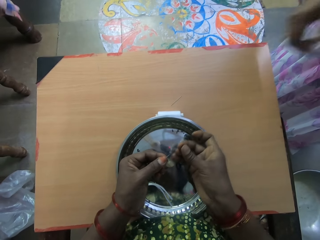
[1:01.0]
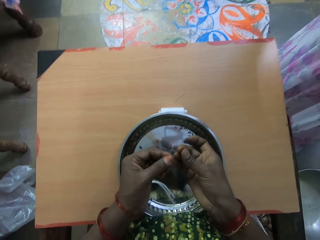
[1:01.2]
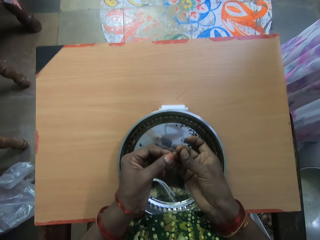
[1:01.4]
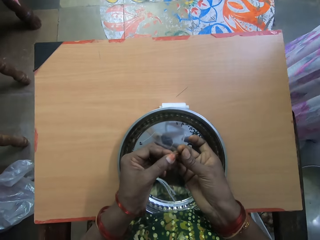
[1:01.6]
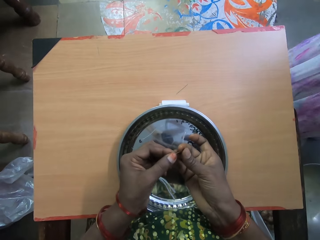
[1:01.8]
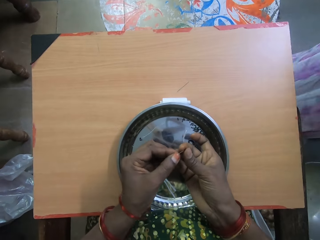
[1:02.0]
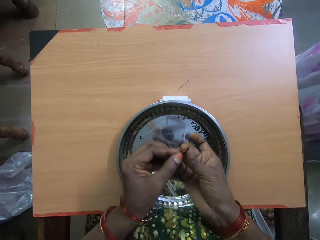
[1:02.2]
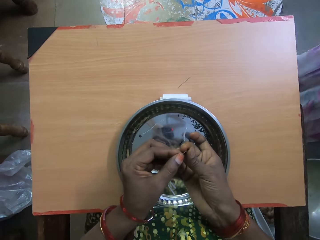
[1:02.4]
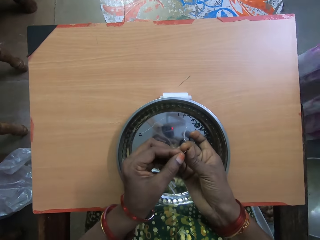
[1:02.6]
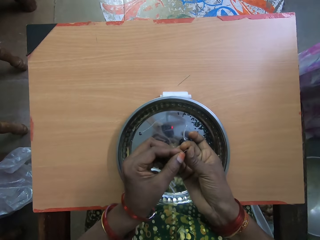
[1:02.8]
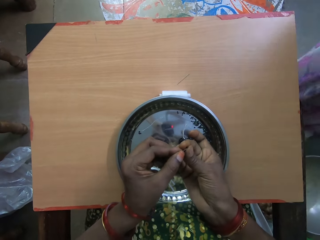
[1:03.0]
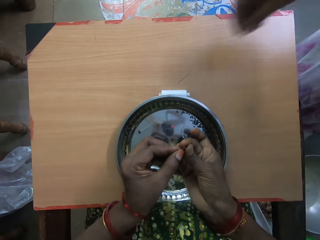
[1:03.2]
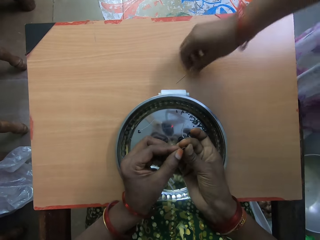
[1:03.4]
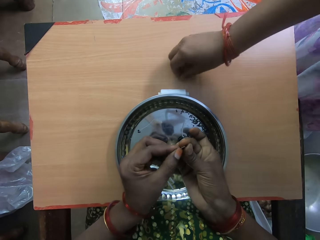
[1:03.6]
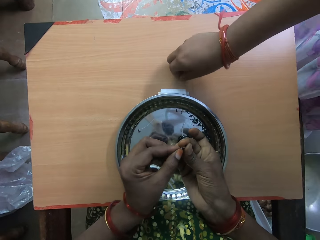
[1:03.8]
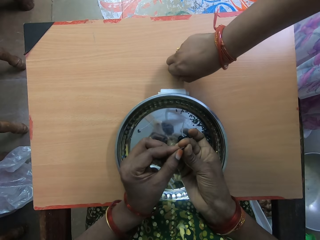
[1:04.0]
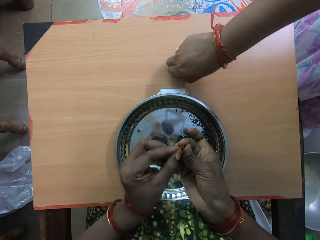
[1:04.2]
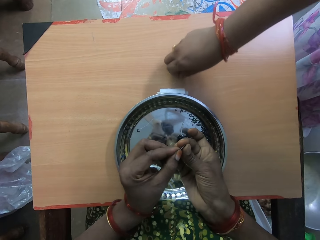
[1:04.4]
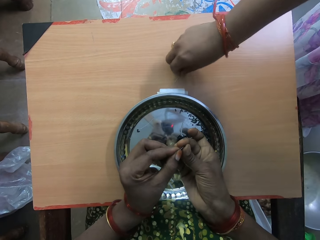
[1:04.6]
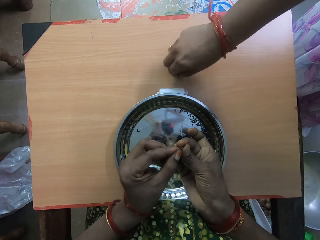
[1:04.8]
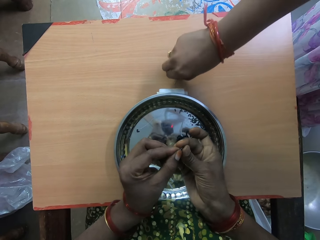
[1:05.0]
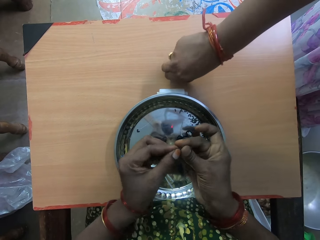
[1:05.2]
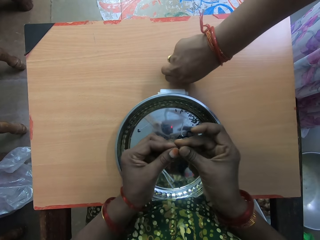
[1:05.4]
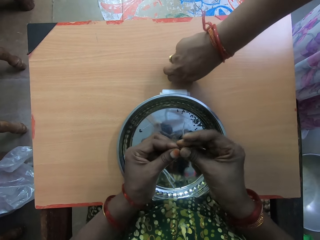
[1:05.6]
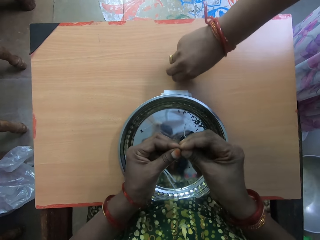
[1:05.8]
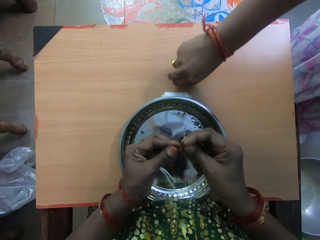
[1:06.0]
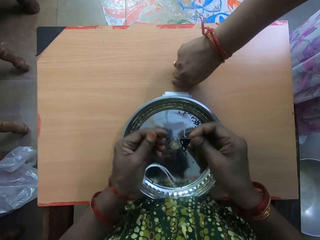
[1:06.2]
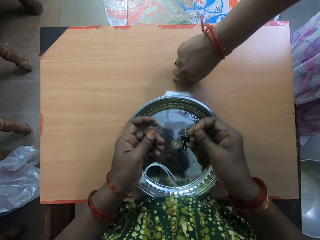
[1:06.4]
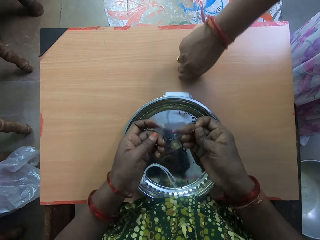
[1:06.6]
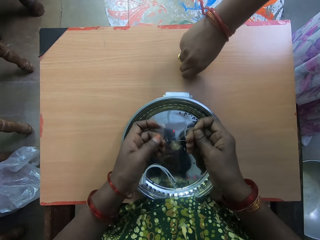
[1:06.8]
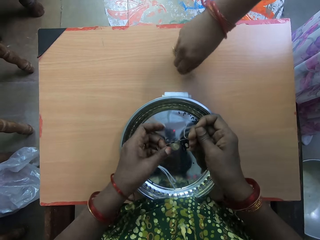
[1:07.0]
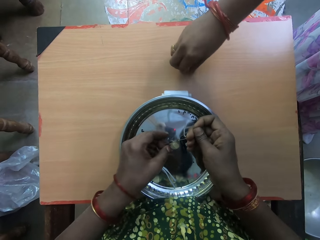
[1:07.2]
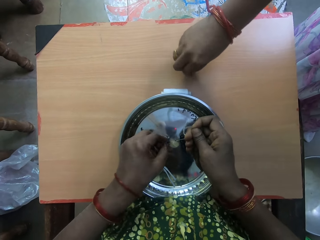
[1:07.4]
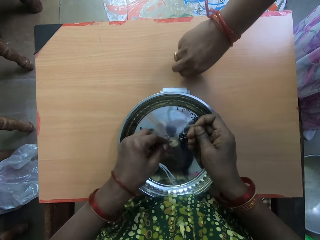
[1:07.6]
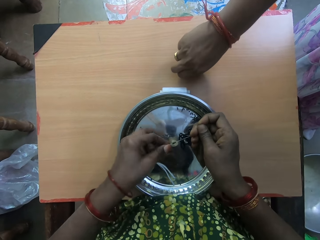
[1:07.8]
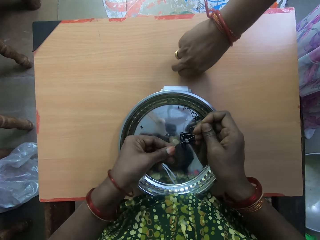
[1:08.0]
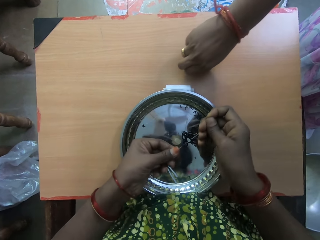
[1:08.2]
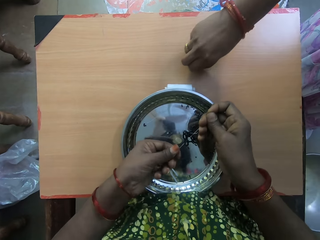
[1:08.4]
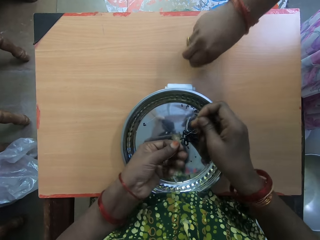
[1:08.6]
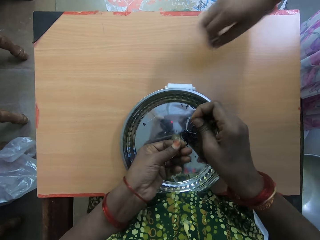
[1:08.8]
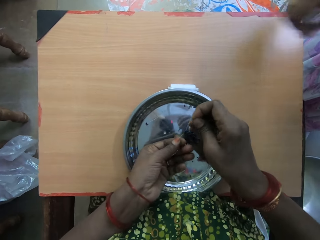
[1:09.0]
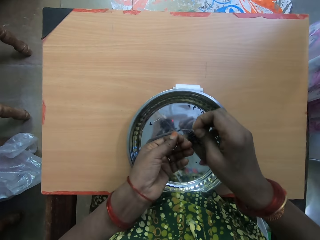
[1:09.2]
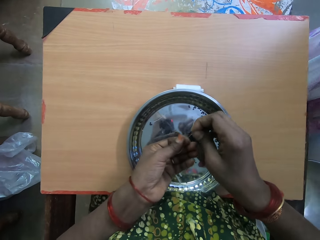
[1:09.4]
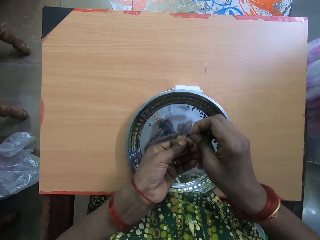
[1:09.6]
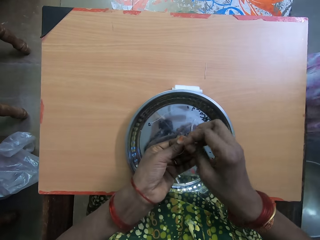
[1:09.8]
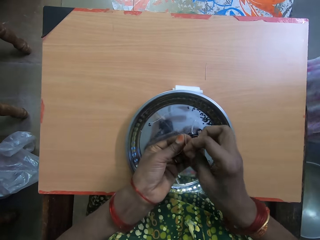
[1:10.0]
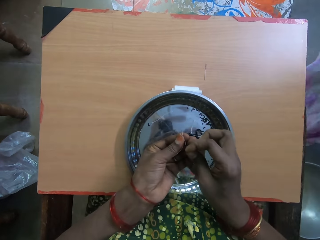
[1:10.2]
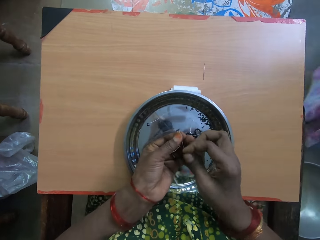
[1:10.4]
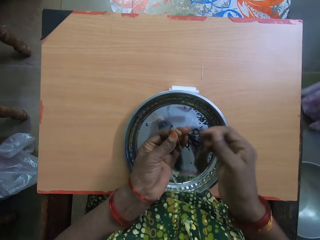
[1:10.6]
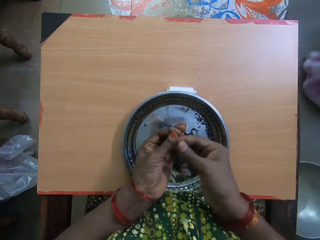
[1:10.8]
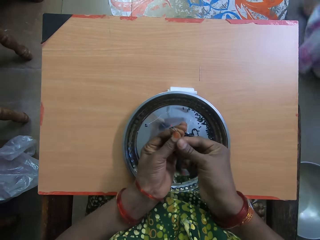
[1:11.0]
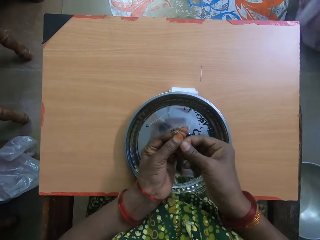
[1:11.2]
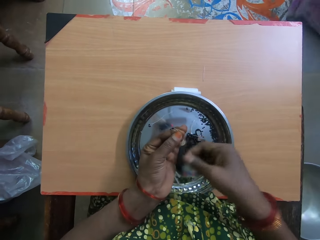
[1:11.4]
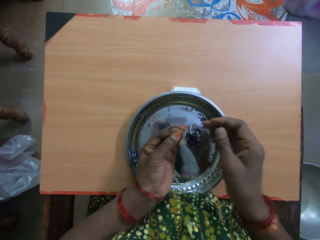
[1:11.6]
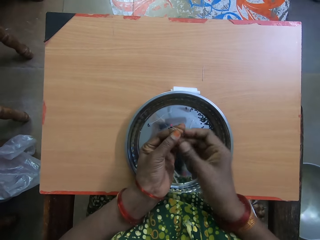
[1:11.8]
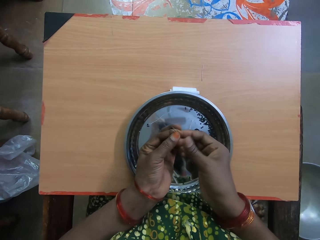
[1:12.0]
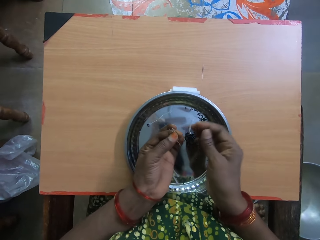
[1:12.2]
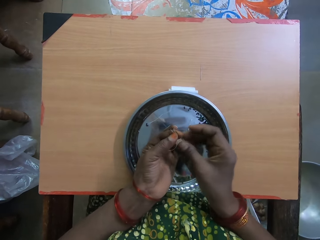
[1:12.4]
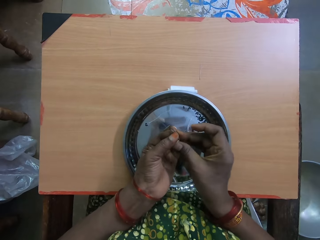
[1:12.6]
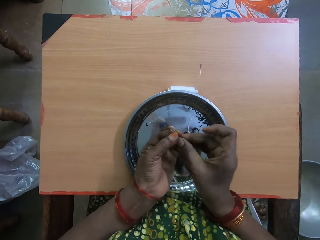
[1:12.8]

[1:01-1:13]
The woman places a needle on the table with her right hand. The woman places her left hand on the table. The camera wearer inserts the bead into the thread with her right hand.

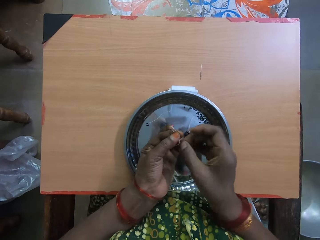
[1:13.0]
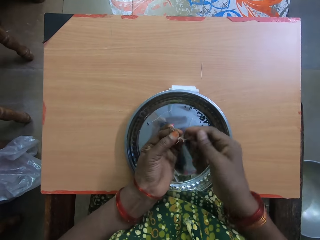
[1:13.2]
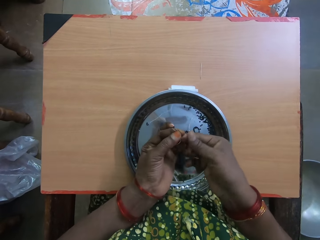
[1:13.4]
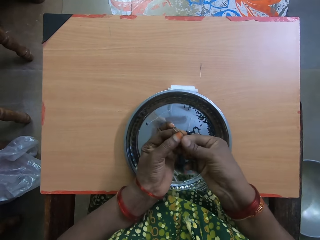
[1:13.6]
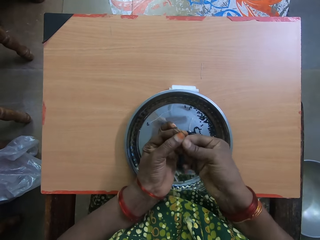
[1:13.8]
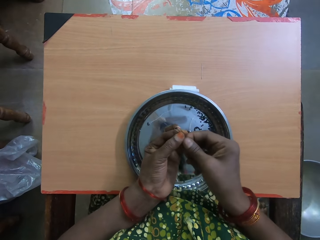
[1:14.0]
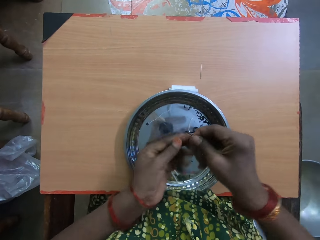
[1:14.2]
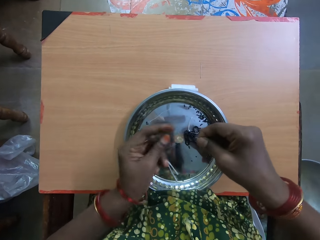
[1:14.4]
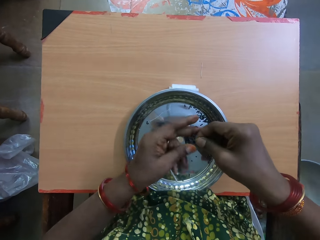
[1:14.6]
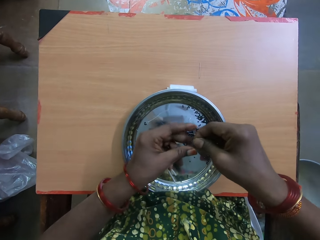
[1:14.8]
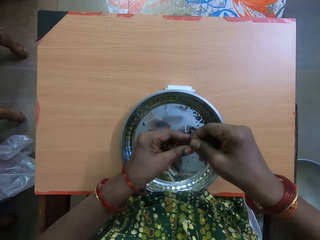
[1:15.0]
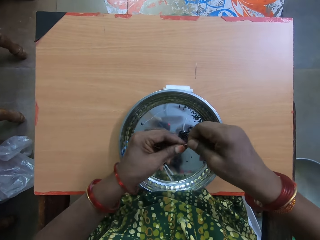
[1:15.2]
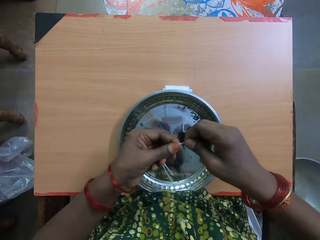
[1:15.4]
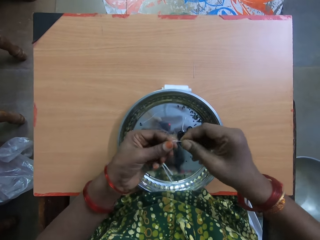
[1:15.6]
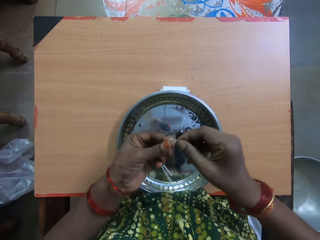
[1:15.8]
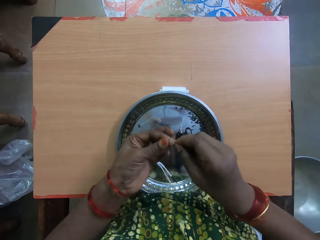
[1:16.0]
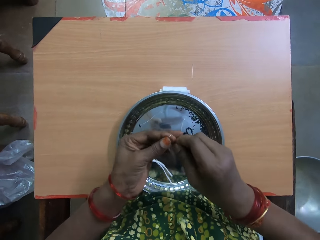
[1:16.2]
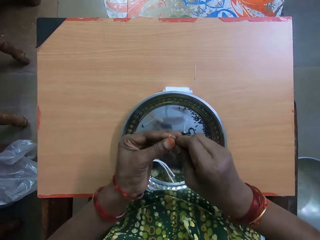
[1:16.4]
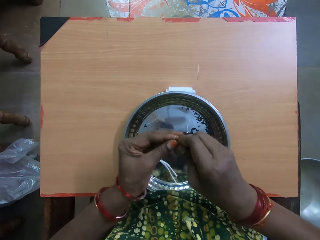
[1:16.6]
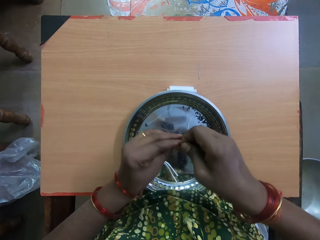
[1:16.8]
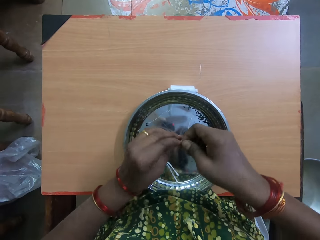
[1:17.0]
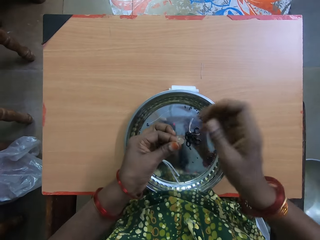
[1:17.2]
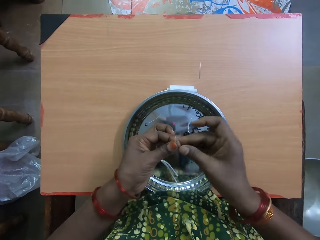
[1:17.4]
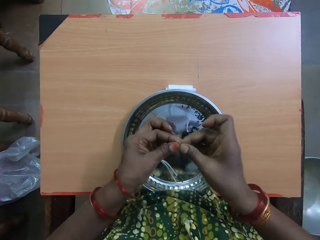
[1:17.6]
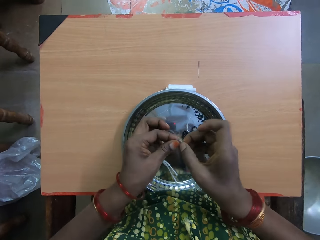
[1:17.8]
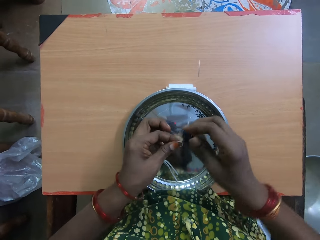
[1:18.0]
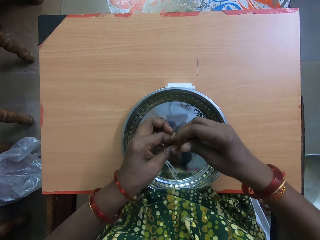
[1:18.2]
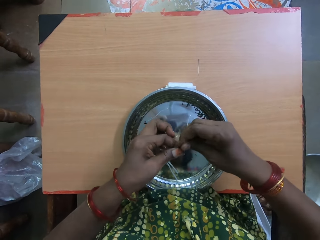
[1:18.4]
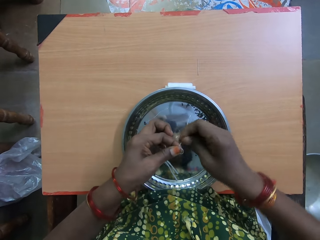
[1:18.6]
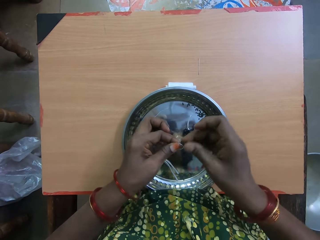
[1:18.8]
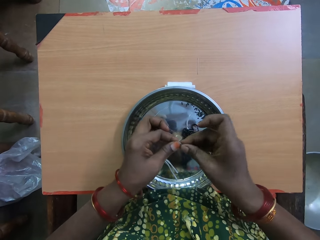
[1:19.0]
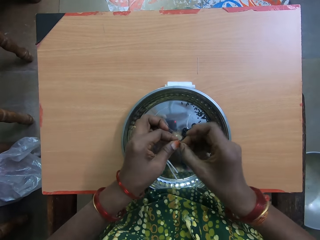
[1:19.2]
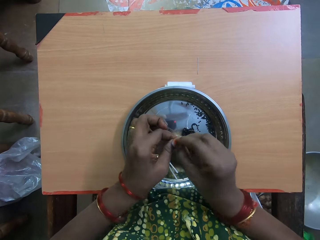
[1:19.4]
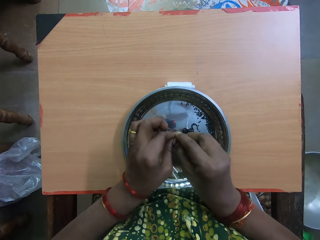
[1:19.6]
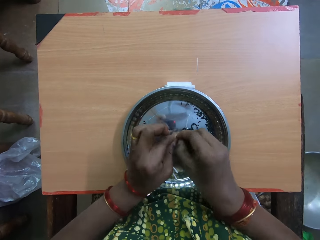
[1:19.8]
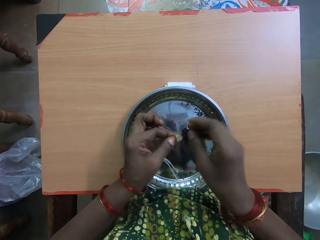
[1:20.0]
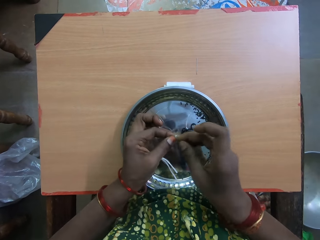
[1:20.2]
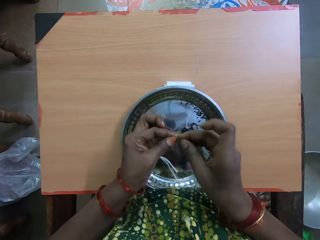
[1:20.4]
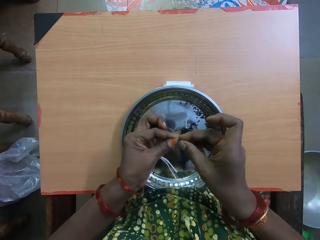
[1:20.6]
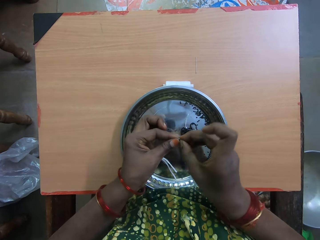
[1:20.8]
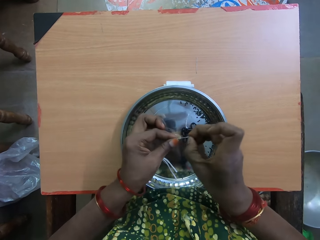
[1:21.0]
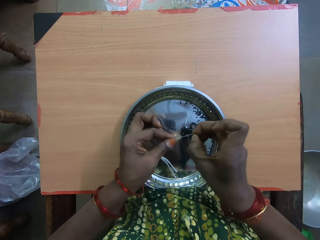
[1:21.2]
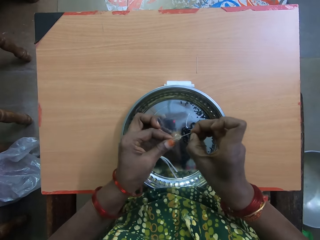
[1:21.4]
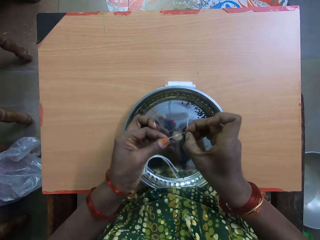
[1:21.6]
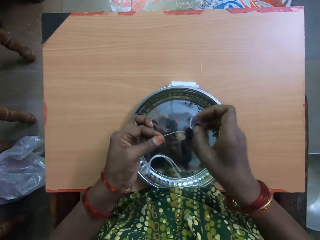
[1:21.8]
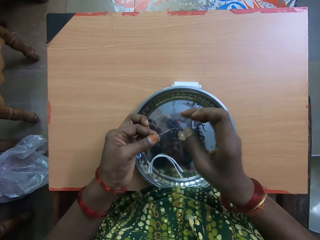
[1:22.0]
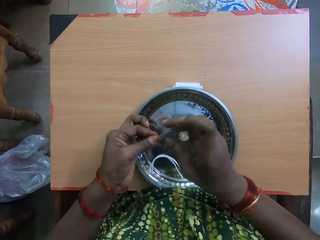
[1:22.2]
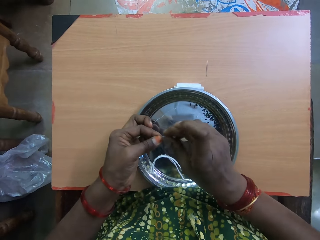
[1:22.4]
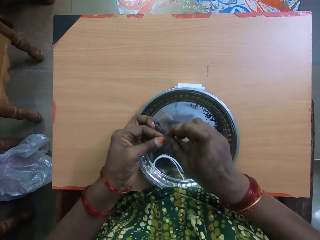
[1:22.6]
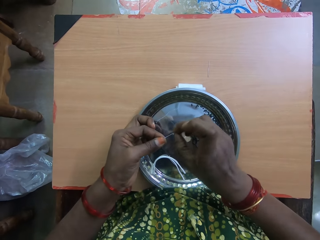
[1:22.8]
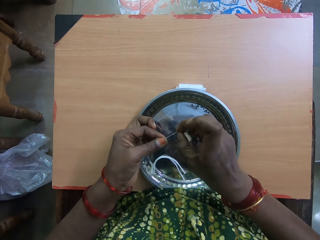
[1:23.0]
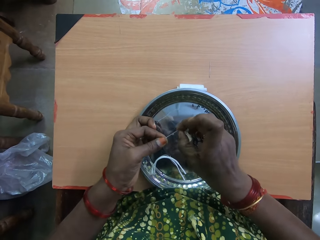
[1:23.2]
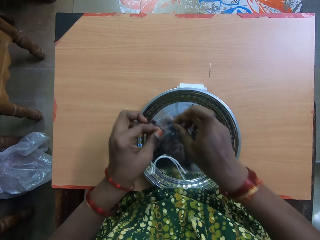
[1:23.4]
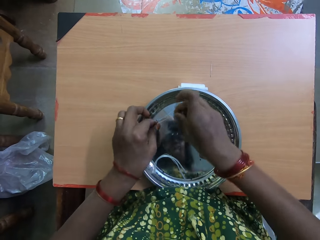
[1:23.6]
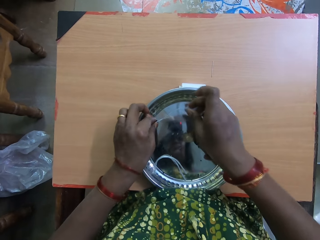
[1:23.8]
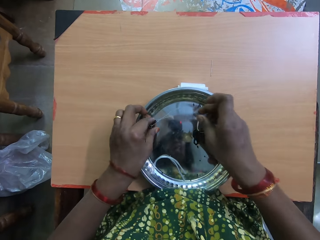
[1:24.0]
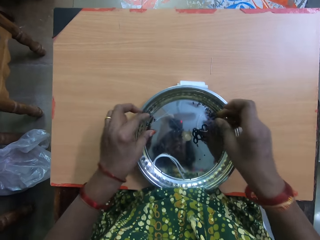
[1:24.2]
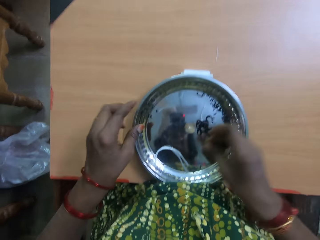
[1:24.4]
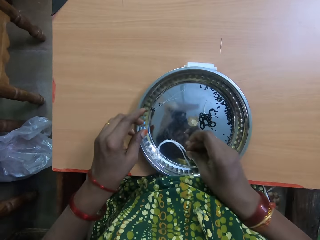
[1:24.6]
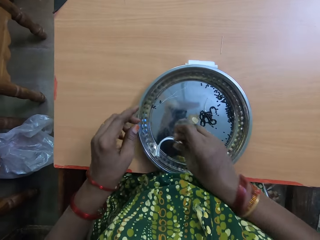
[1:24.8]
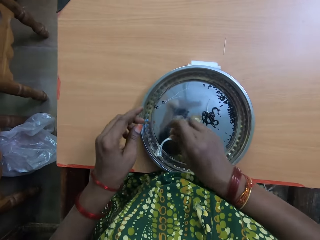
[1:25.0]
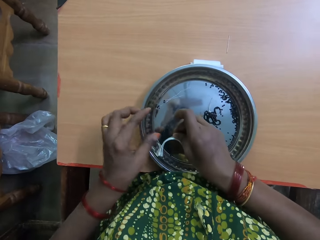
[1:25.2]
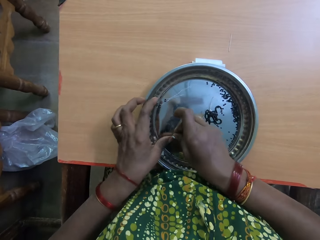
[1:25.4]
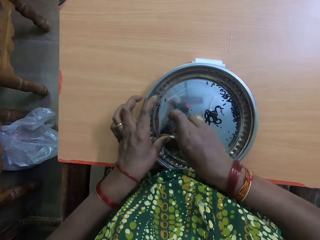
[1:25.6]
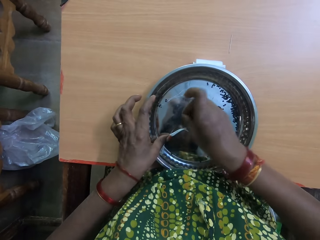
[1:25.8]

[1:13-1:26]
The camera wearer ties the thread with both hands. She drops the tied thread on the tray with her left hand.
